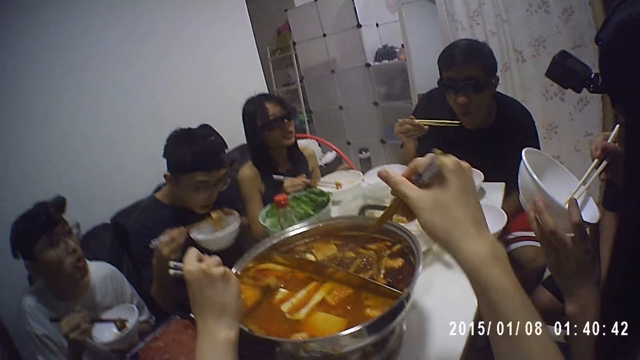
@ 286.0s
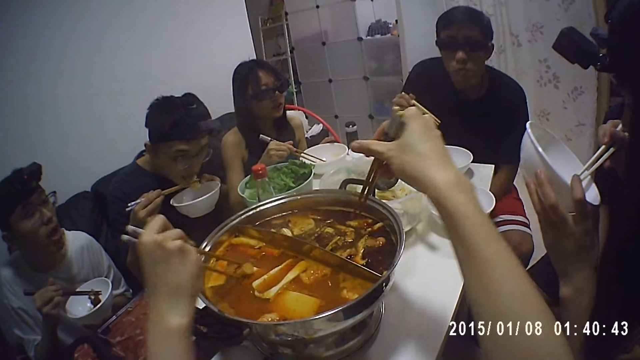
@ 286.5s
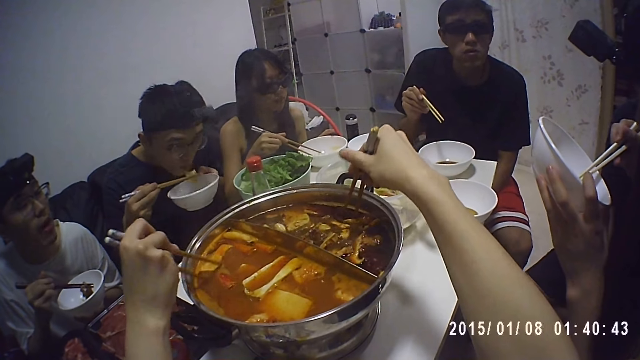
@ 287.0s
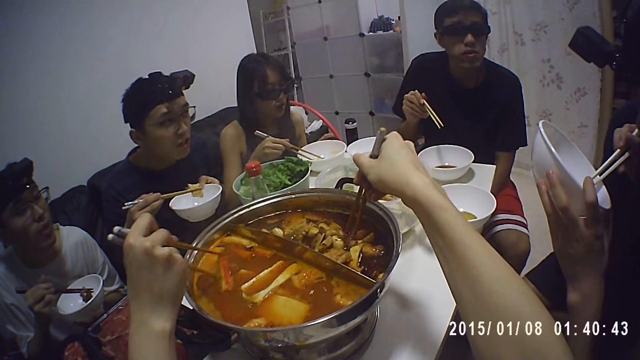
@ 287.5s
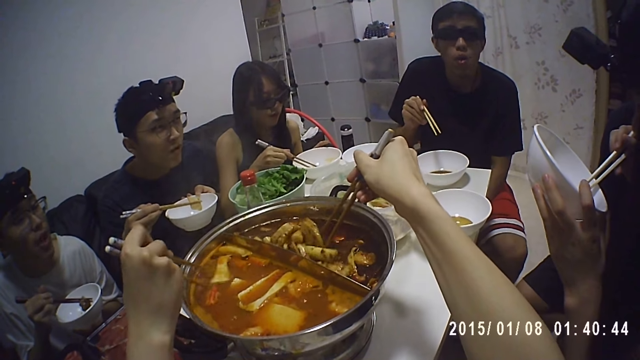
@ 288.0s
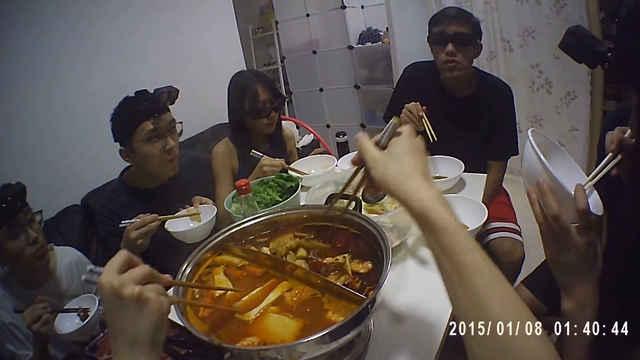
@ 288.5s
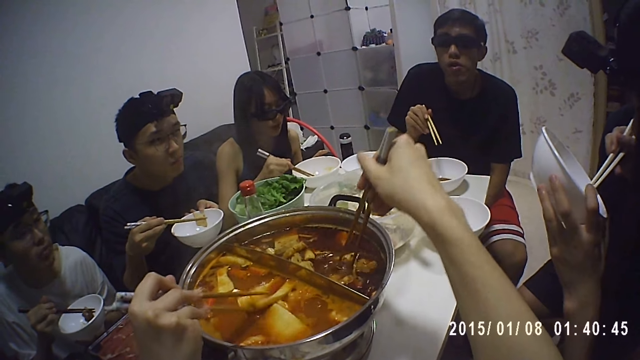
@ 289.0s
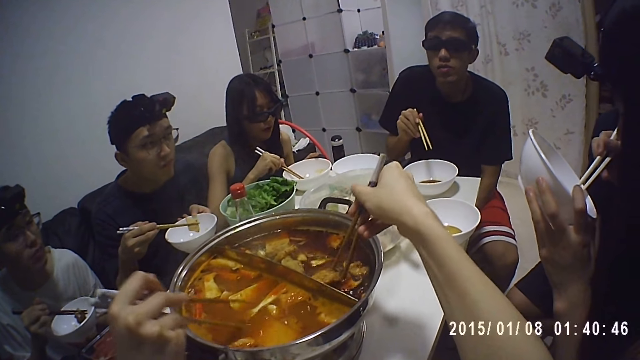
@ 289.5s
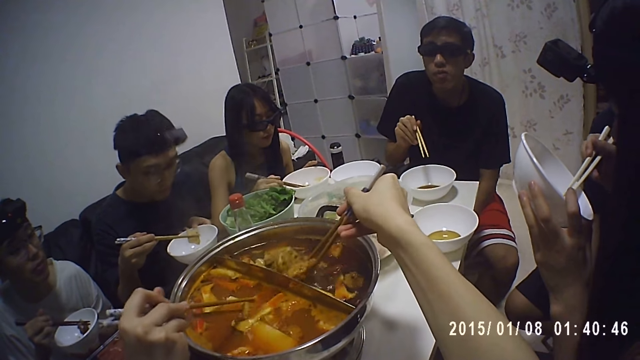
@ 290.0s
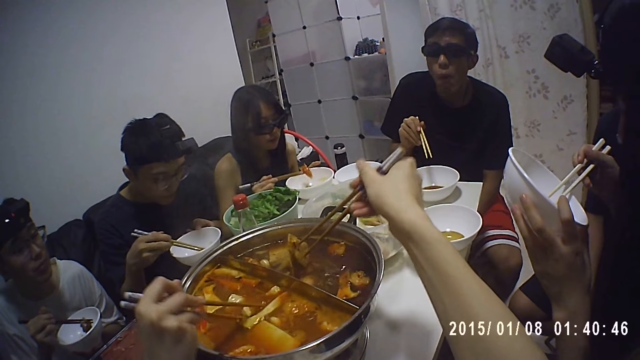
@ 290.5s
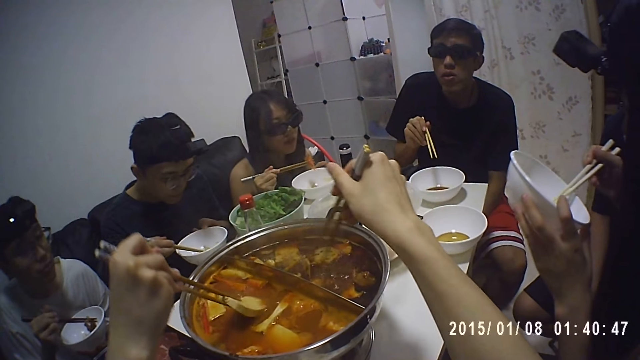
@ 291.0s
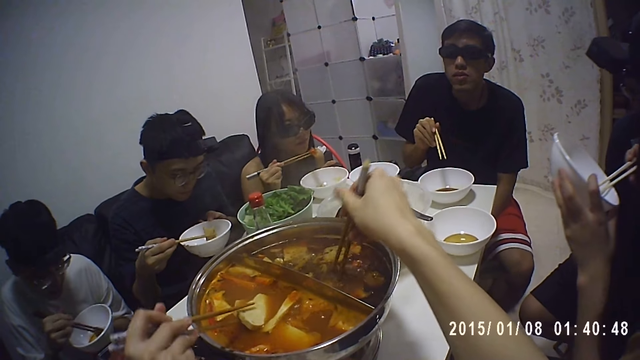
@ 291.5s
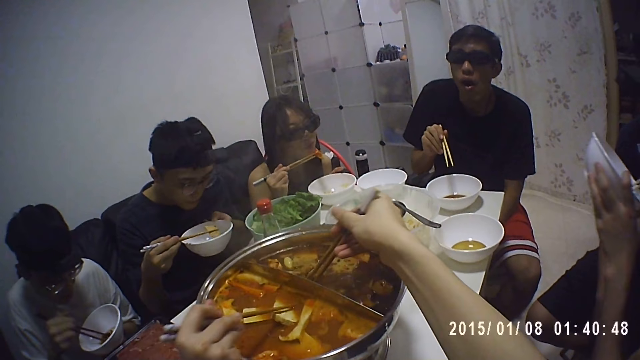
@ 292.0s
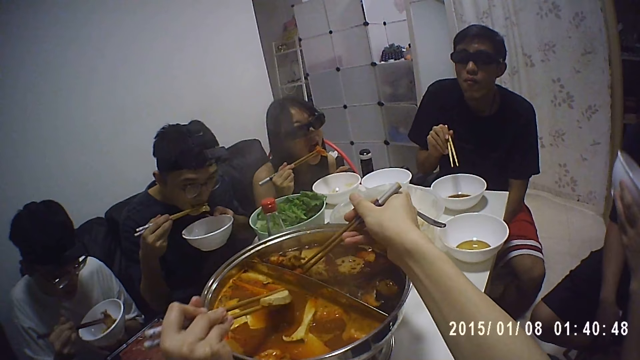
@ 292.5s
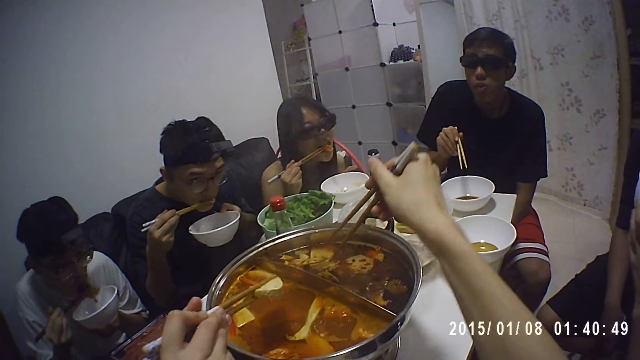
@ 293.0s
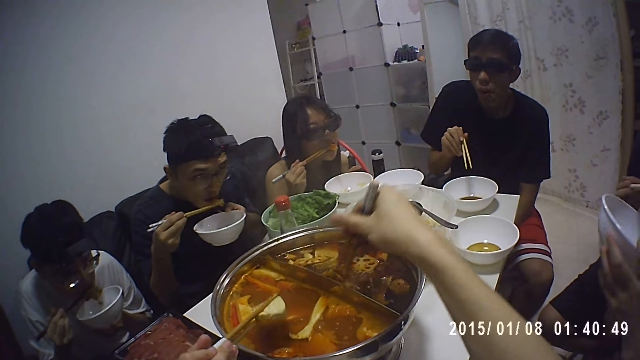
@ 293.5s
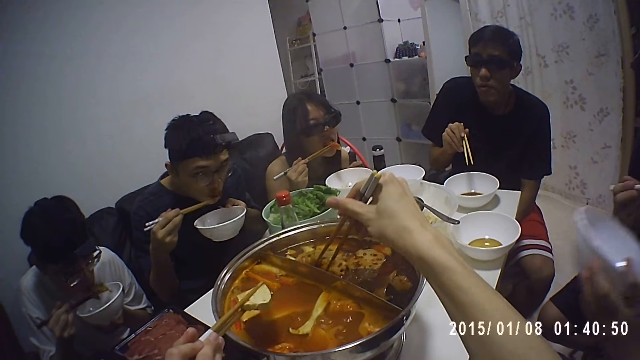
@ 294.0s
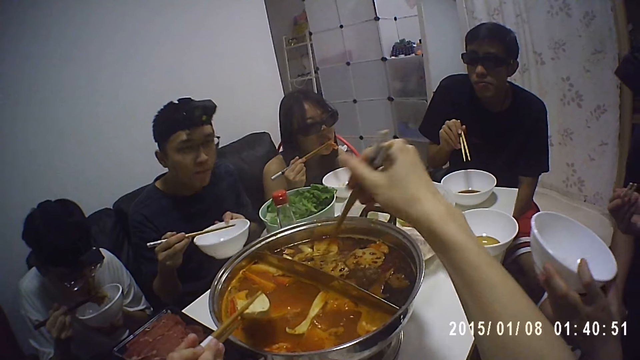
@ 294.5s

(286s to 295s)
The camera wearer inspects the beef from the serving pot.

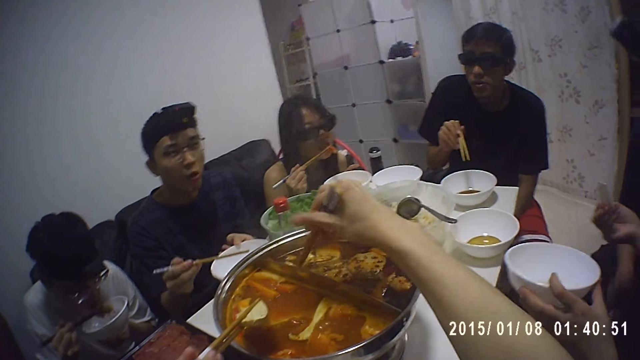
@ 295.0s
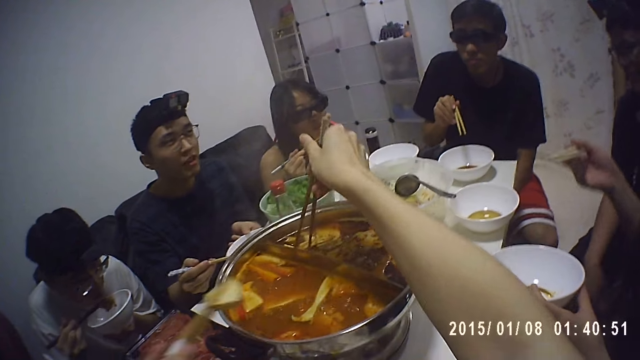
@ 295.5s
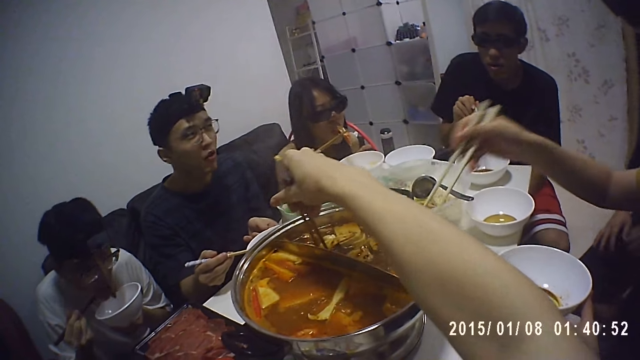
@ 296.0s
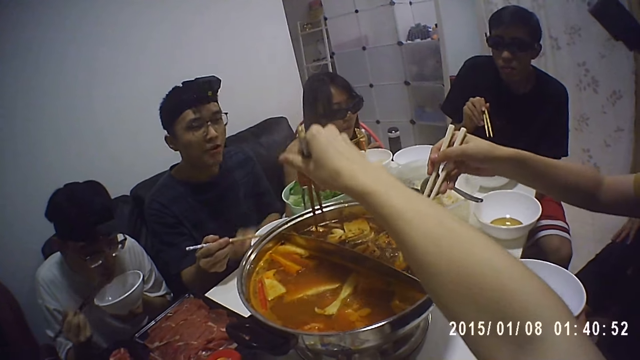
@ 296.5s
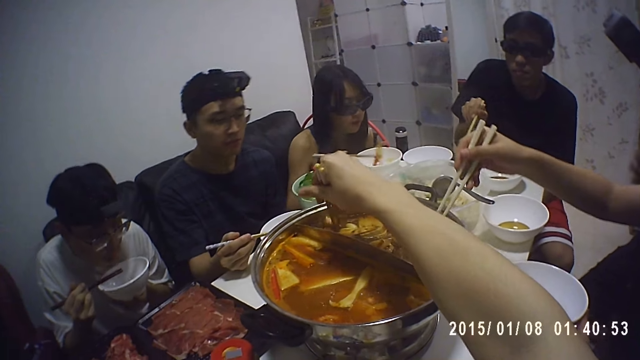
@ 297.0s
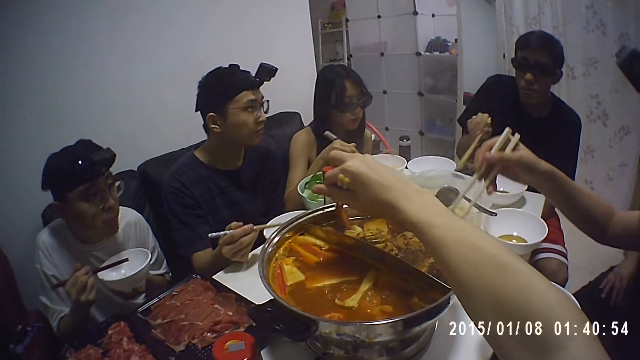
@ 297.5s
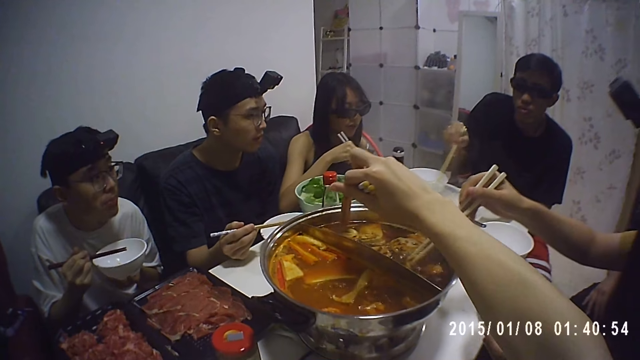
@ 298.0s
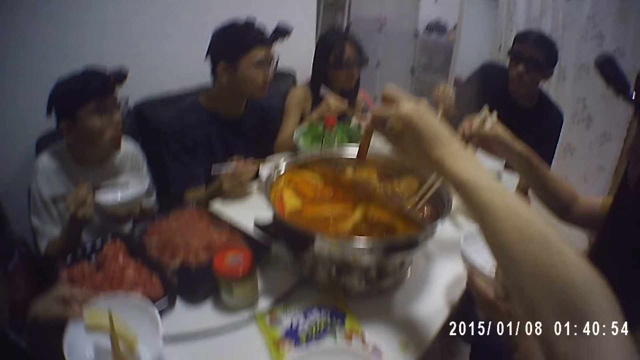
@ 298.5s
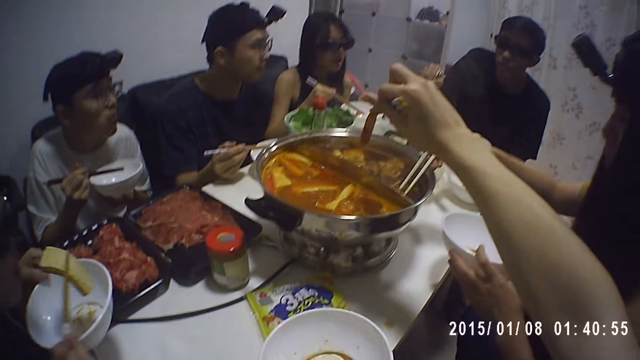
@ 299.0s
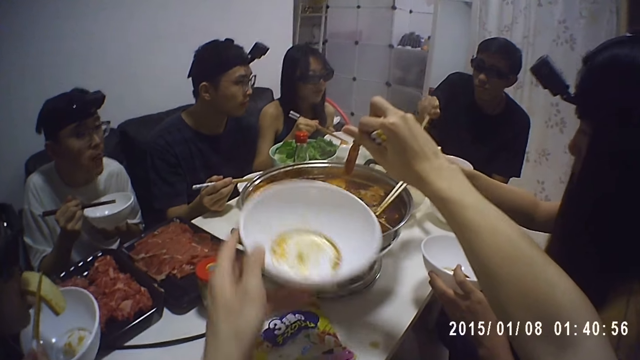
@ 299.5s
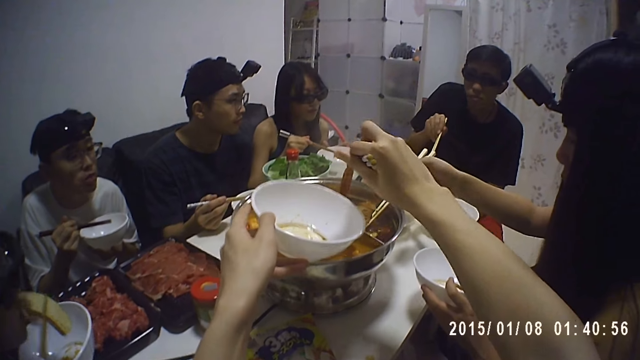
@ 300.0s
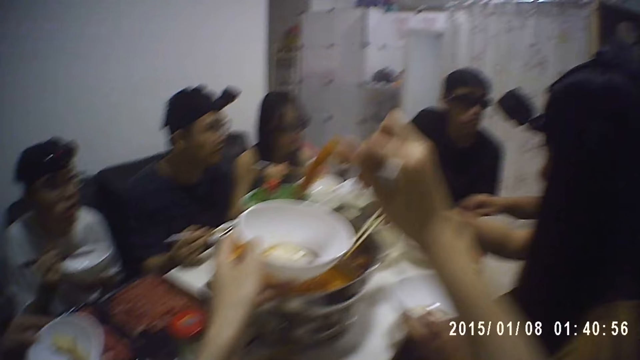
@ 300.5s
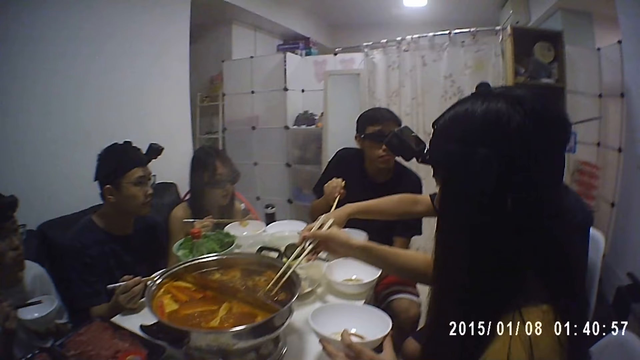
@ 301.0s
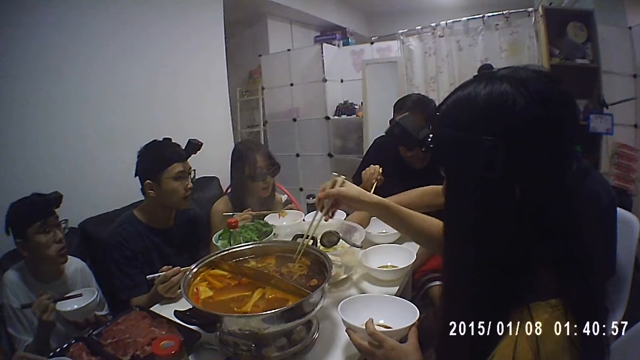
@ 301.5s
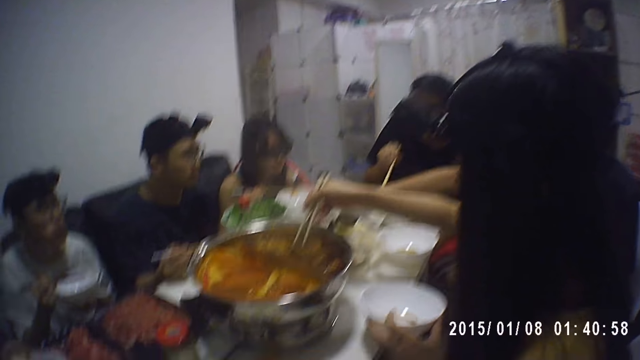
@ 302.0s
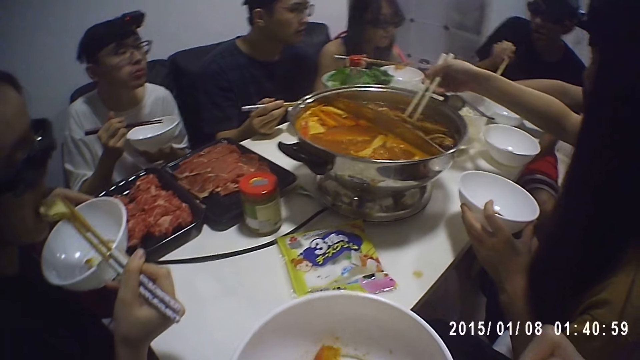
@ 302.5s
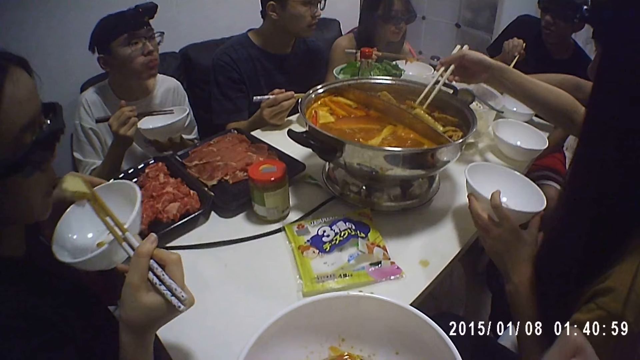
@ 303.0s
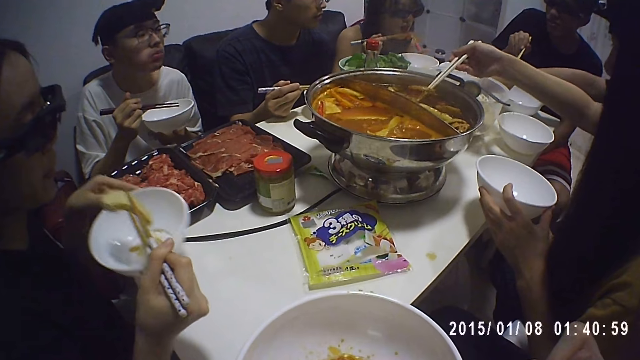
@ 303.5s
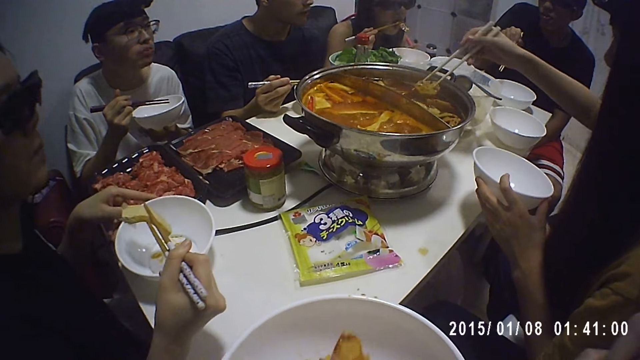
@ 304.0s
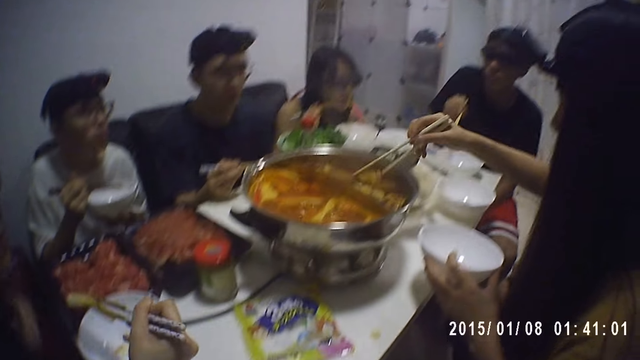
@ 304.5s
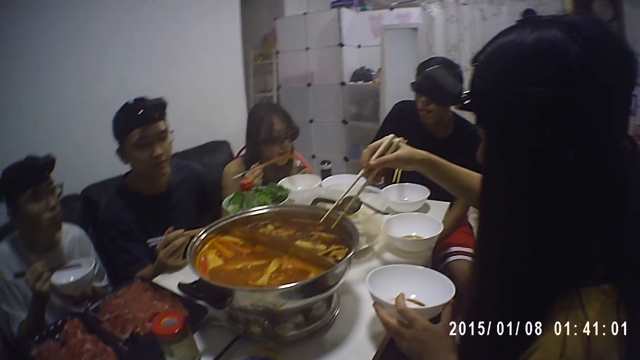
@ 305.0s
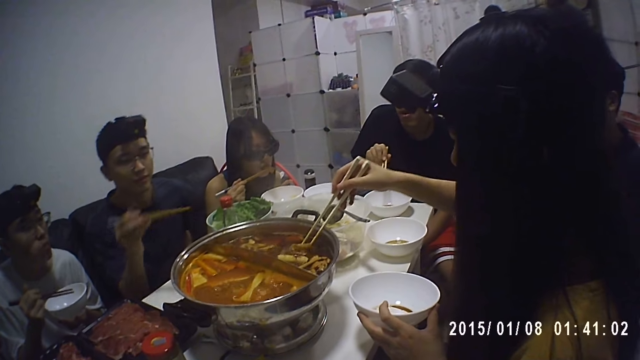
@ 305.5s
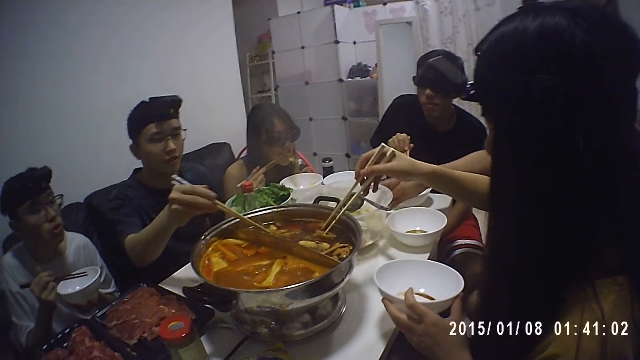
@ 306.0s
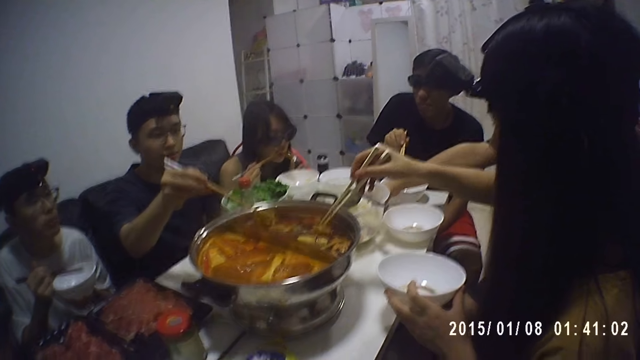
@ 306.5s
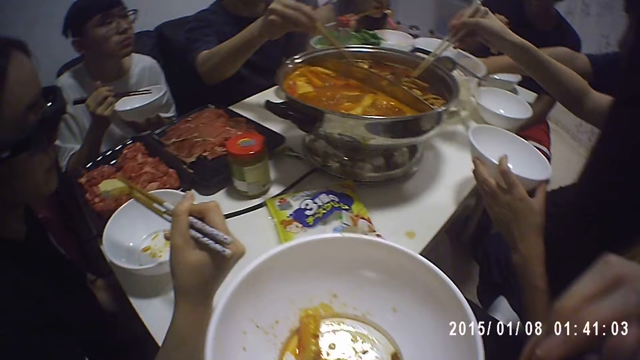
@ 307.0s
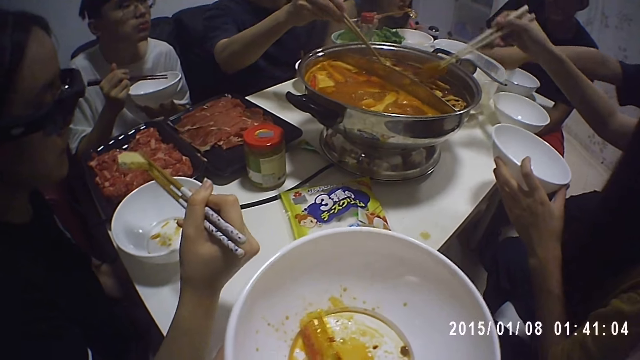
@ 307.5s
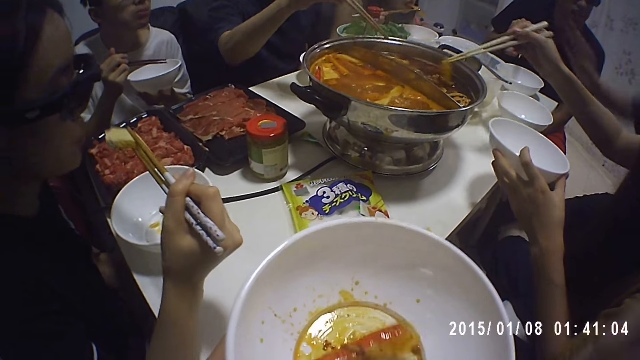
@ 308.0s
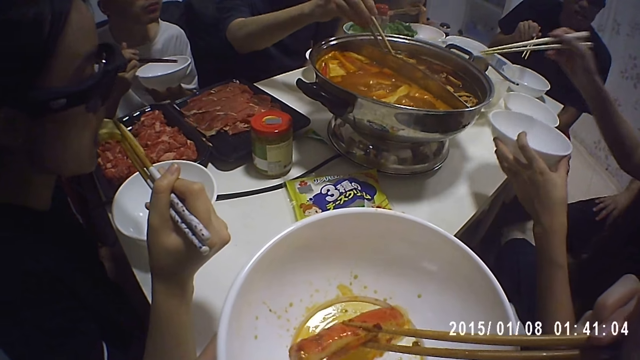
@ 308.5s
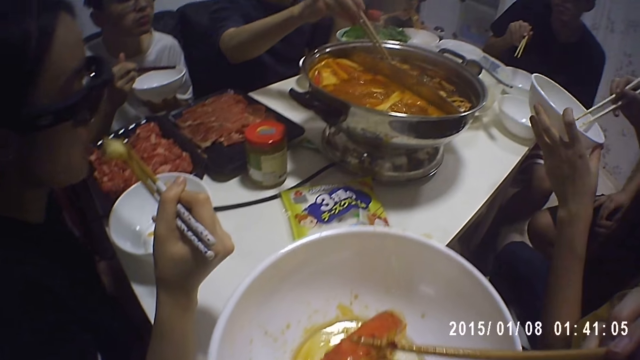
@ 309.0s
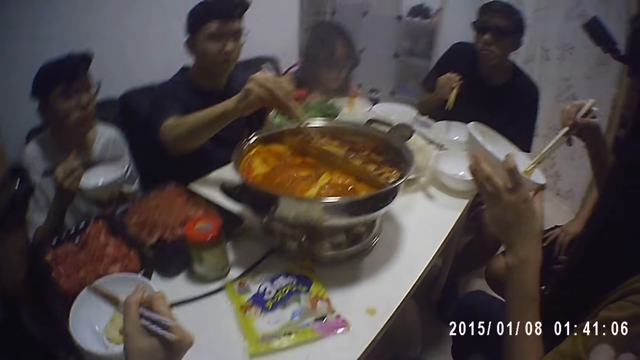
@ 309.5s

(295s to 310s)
The camera wearer picks the beef from the serving pot. He stretches a hand with a dish. He places the beef on the dish. He serves food from the pot with the chopsticks in his hand. The woman serves food from the pot to her plate with the chopsticks in her right hand. The camera wearer holds the dish in the hands. The man serves food from the pot to his plate with the chopsticks in his right hand.
